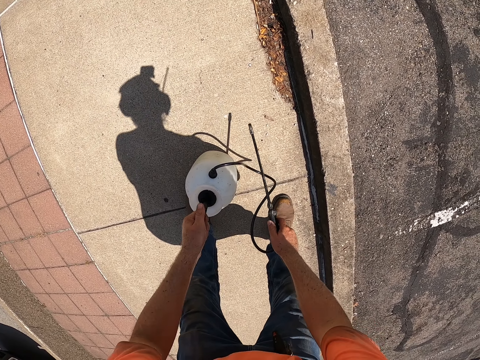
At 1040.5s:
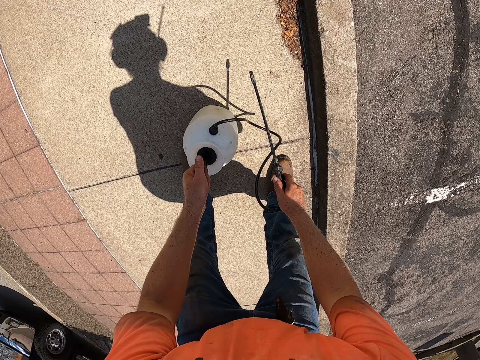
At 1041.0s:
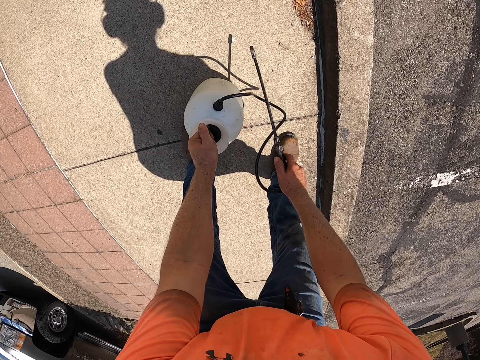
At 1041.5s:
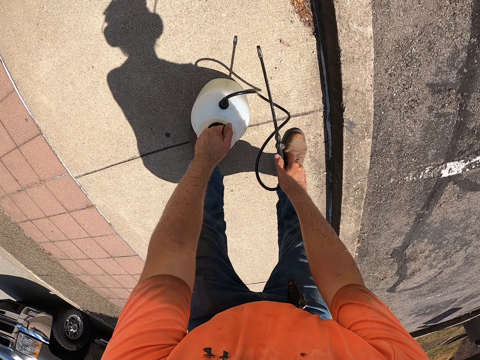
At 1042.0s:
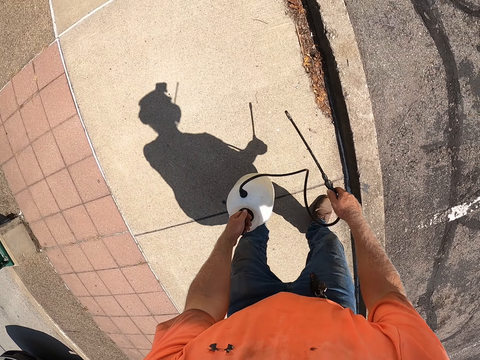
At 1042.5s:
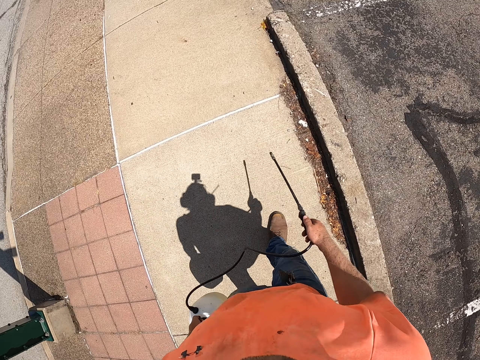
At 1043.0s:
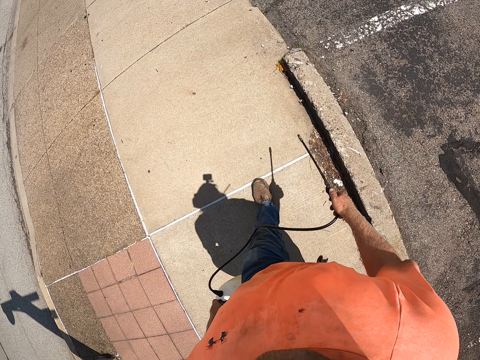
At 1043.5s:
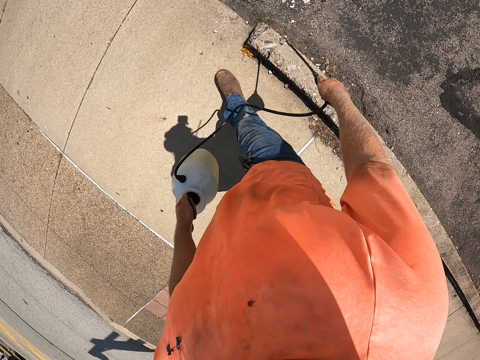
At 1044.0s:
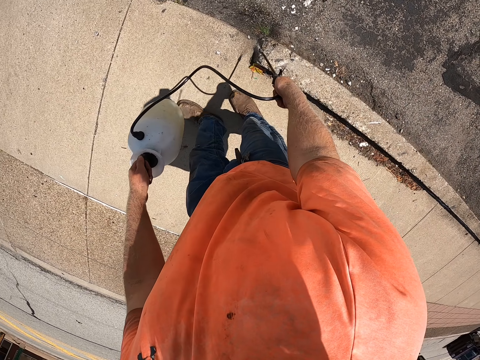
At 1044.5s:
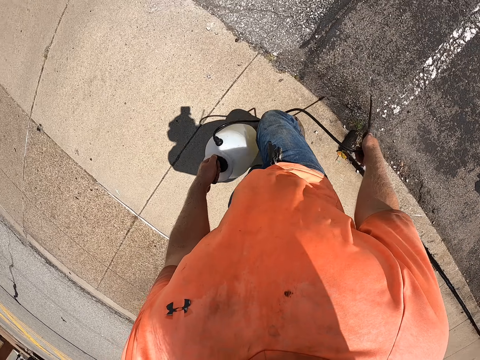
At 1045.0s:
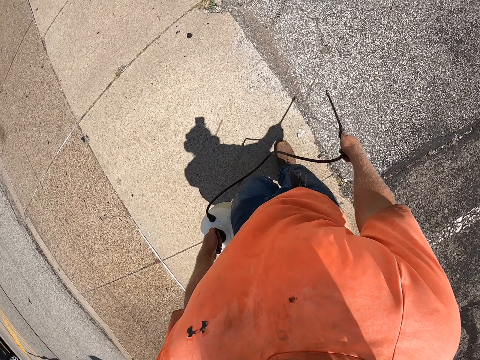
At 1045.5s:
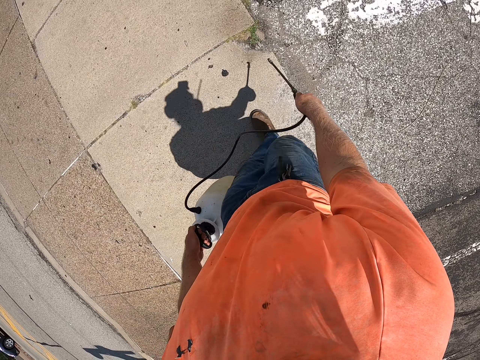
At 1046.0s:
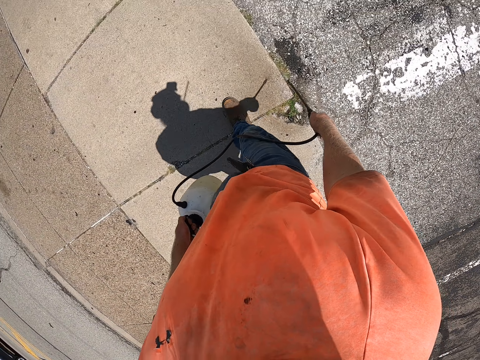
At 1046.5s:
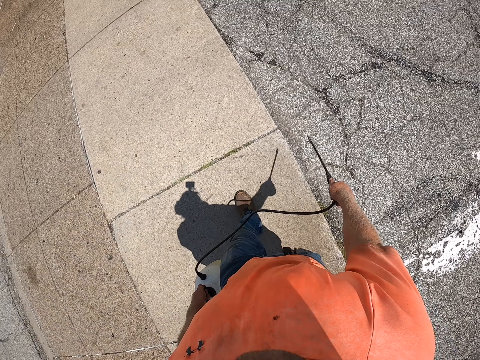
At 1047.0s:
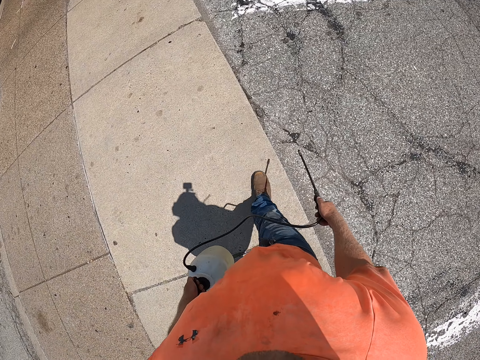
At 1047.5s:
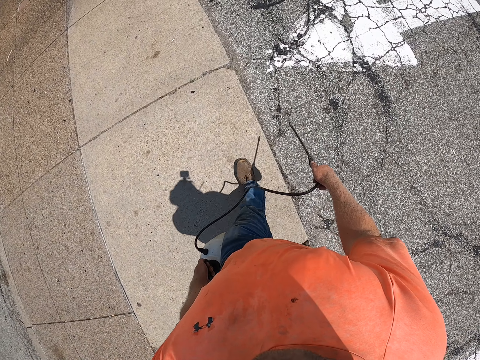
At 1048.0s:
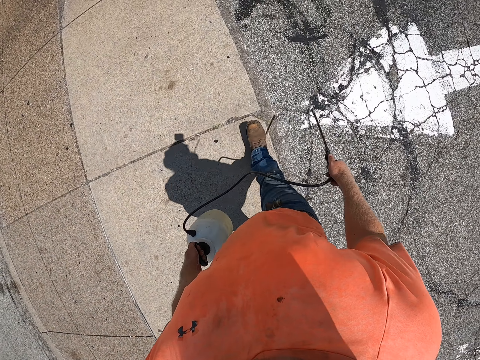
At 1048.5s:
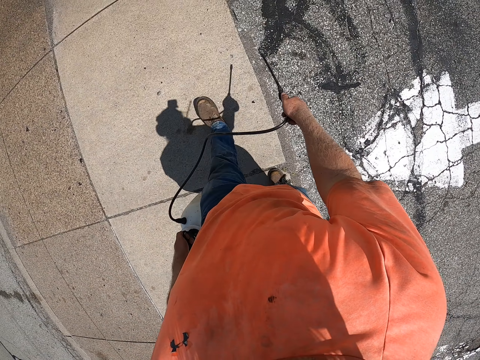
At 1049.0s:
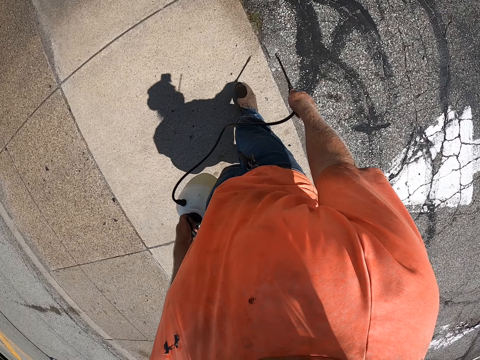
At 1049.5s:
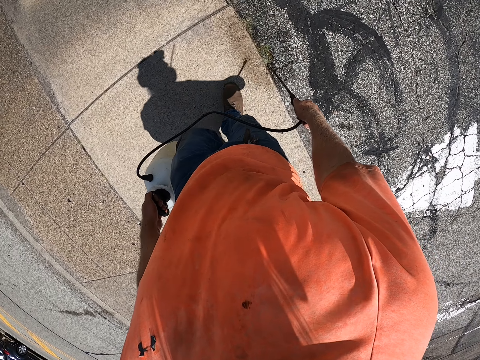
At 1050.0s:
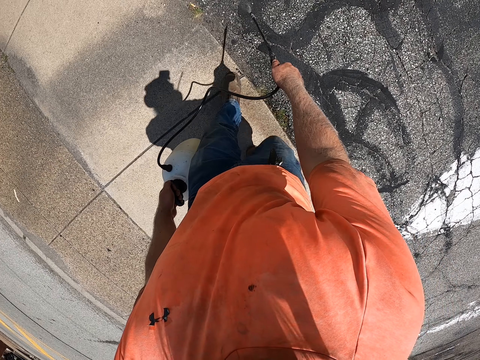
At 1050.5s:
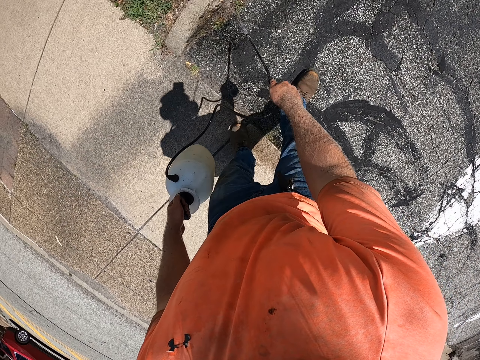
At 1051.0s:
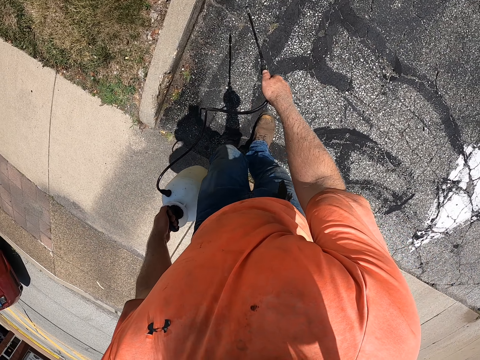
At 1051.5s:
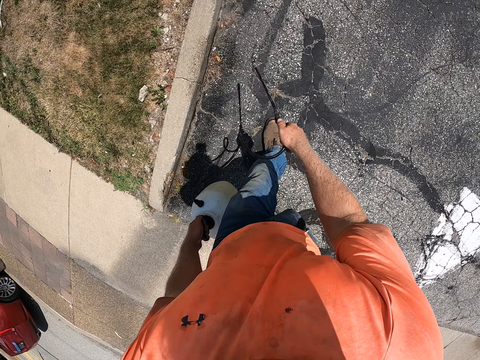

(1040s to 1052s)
The camera wearer lifts the pressure sprayer from the ground with his left hand. He walks. He sprays the ground with the pressure sprayer in both hands. He stops spraying. He sprays the ground. He walks. He sprays the ground.

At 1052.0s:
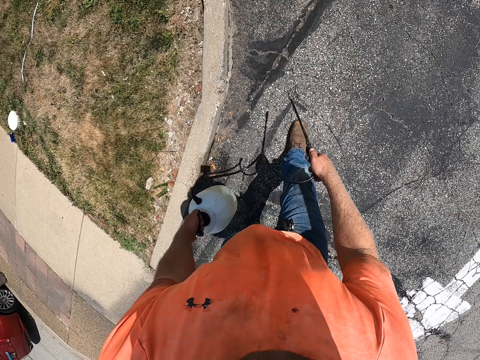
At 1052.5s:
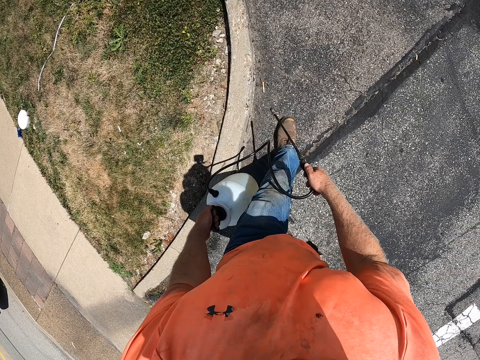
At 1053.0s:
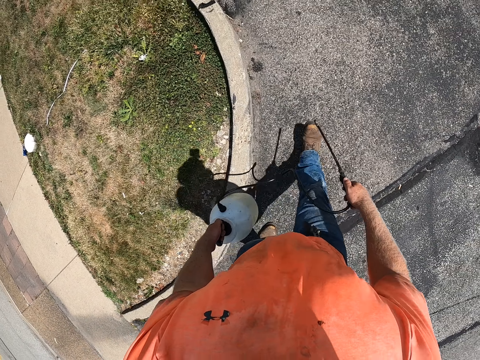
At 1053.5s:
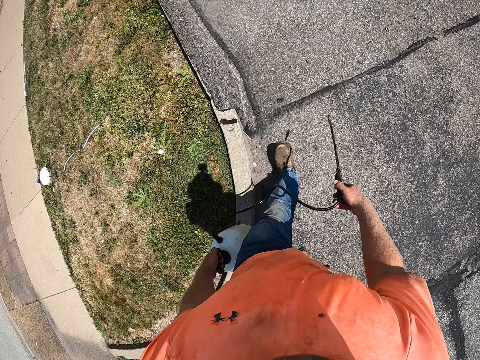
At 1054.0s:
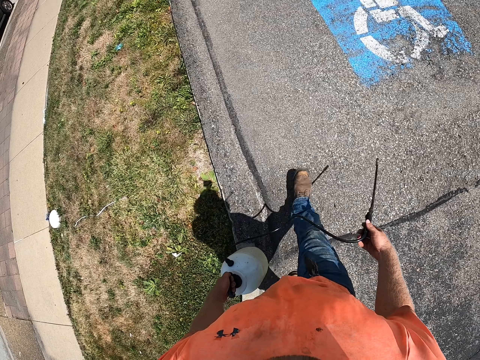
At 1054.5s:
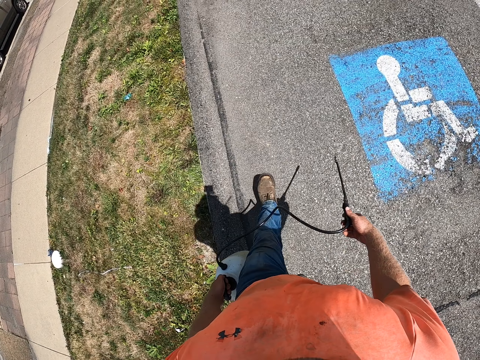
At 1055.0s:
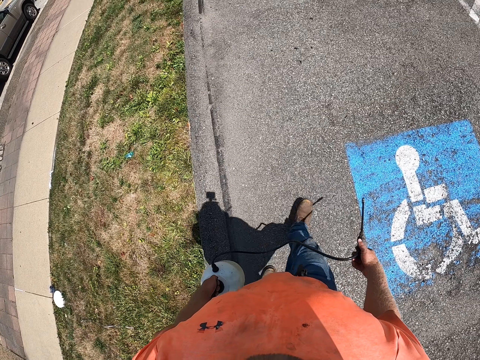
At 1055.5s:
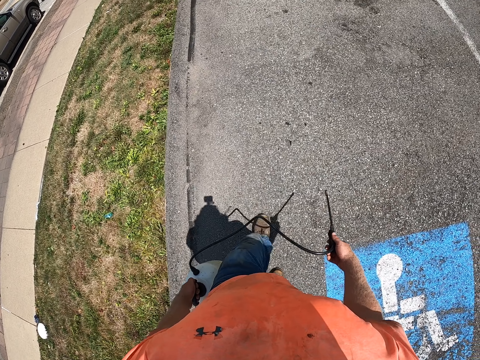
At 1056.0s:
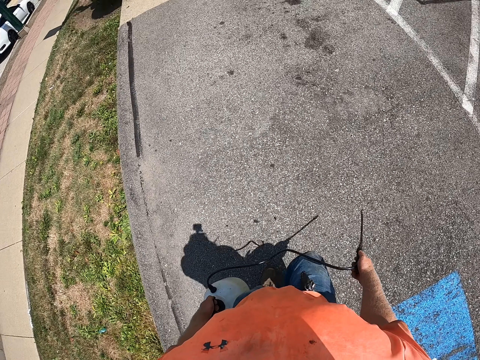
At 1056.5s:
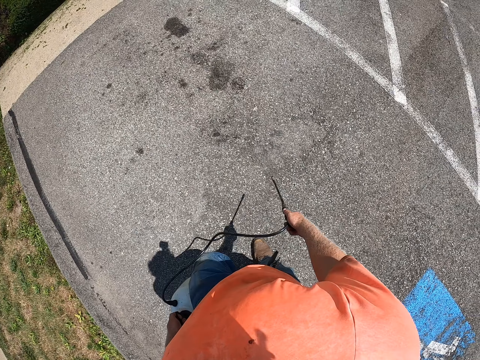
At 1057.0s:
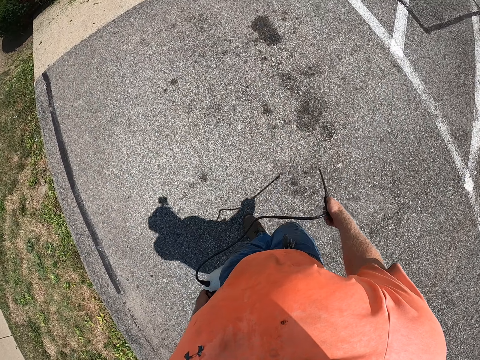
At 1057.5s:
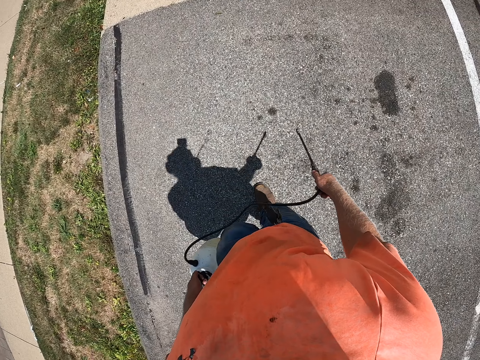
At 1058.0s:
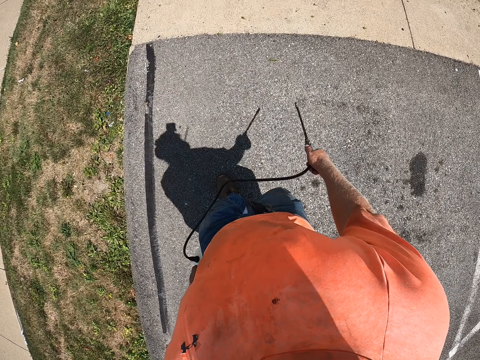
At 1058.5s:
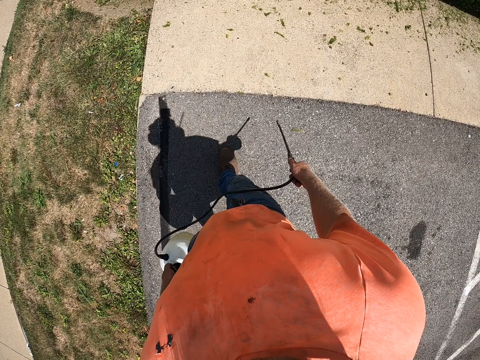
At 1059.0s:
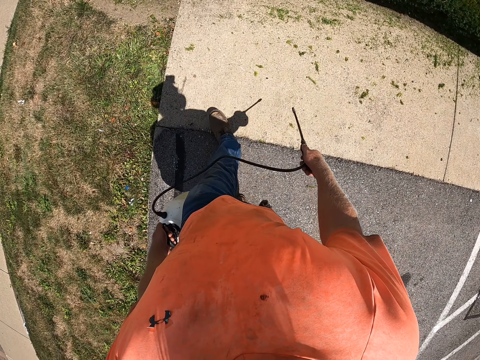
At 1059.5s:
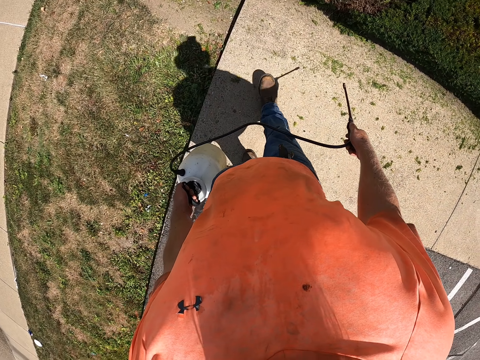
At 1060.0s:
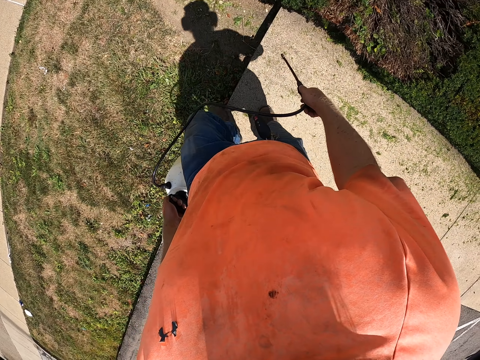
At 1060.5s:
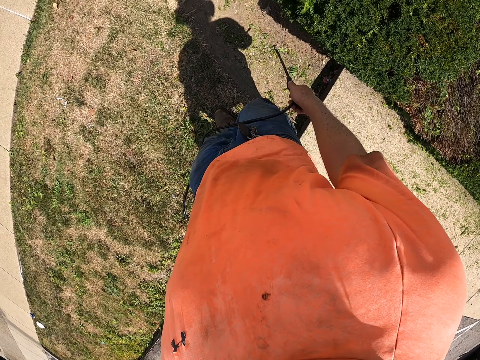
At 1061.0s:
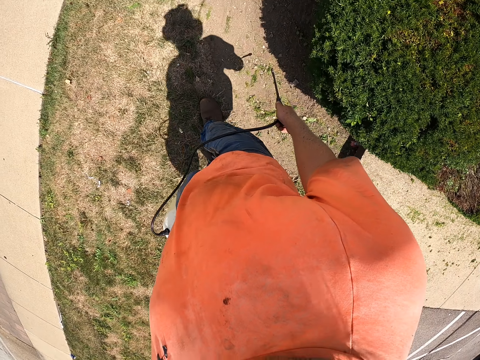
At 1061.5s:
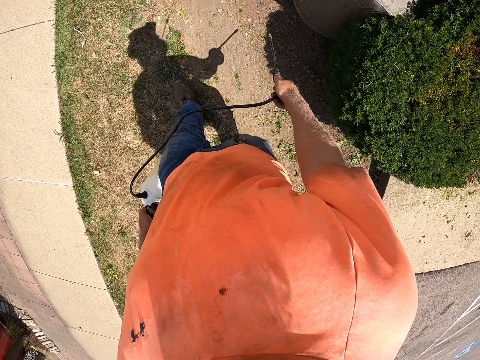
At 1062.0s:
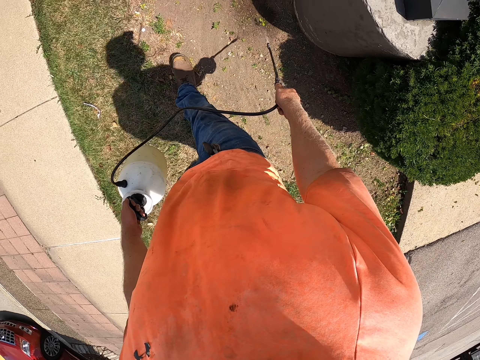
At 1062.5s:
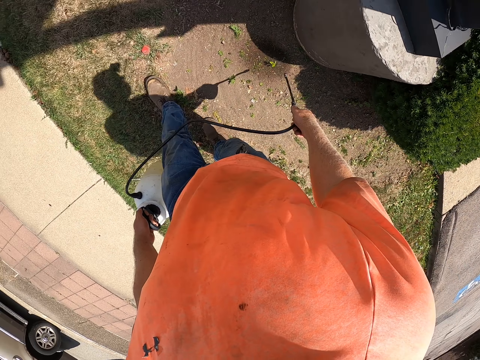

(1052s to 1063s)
The camera wearer stops spraying. They walk. They spray the ground.
